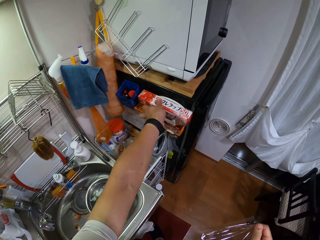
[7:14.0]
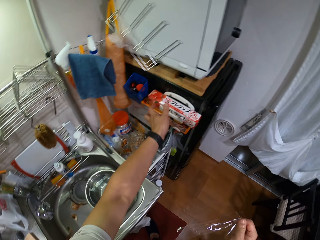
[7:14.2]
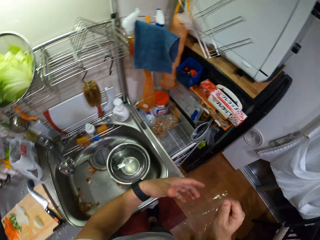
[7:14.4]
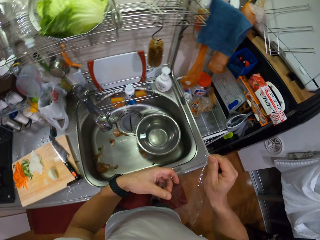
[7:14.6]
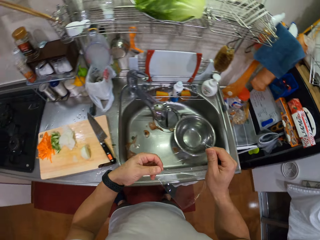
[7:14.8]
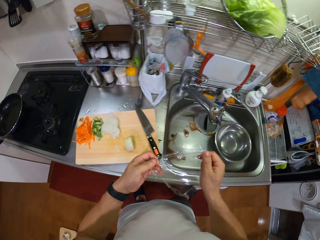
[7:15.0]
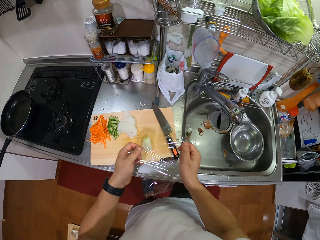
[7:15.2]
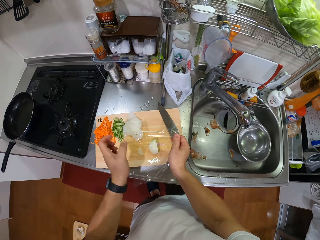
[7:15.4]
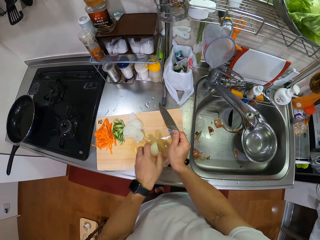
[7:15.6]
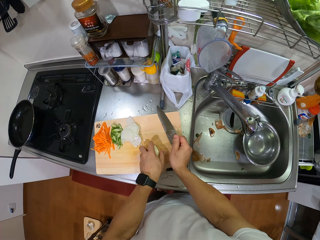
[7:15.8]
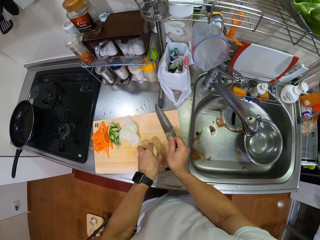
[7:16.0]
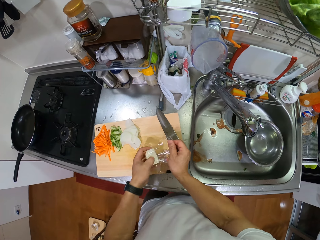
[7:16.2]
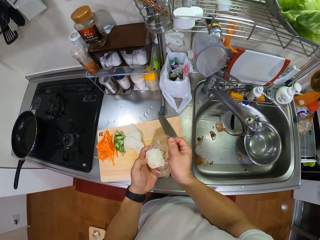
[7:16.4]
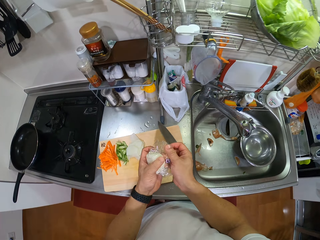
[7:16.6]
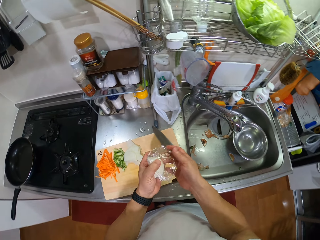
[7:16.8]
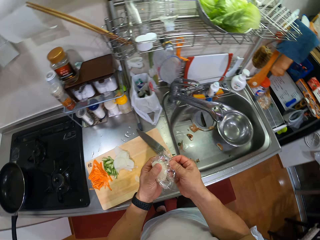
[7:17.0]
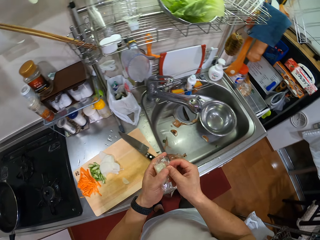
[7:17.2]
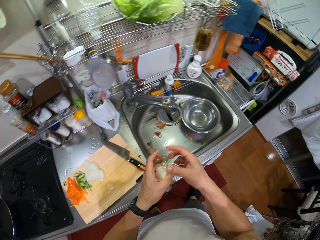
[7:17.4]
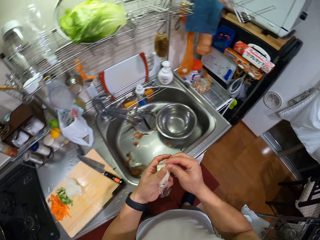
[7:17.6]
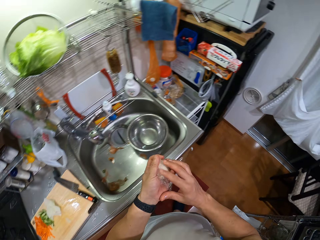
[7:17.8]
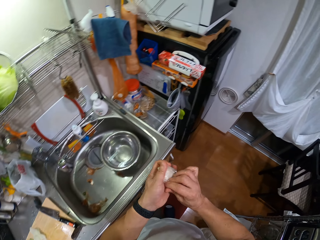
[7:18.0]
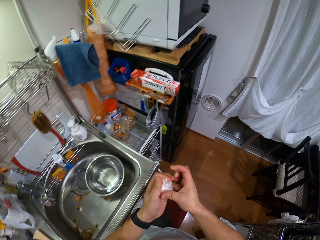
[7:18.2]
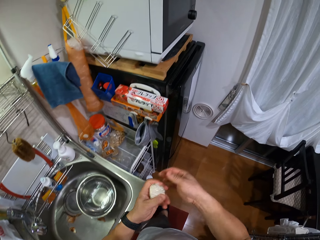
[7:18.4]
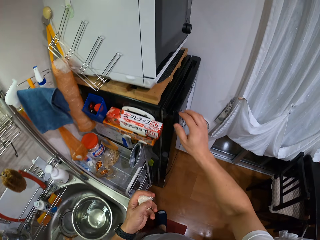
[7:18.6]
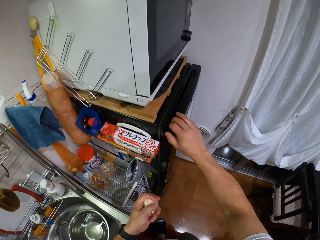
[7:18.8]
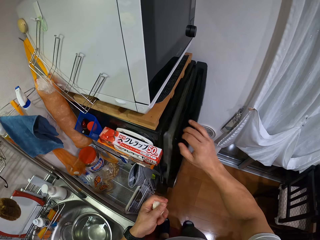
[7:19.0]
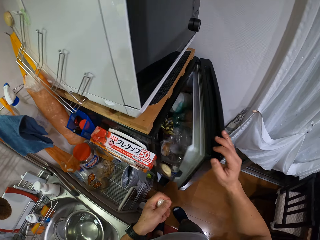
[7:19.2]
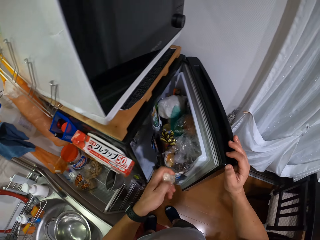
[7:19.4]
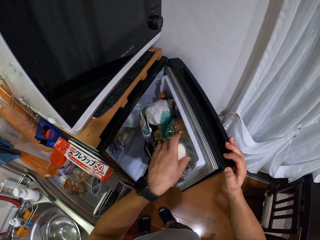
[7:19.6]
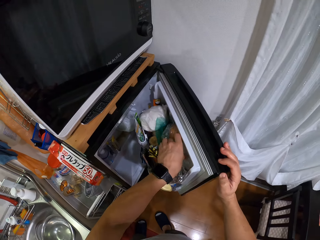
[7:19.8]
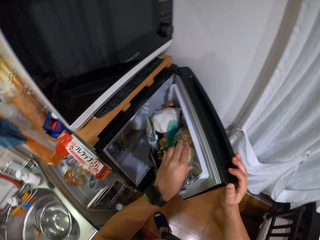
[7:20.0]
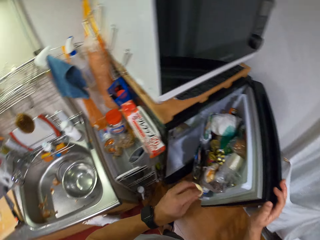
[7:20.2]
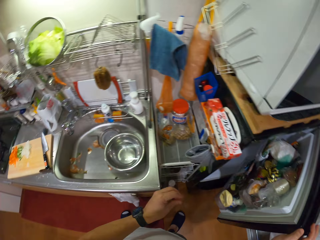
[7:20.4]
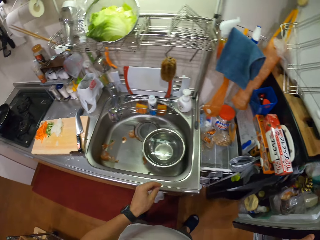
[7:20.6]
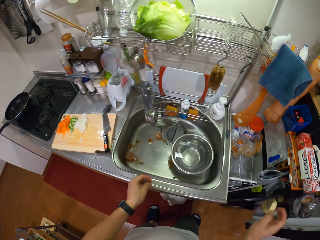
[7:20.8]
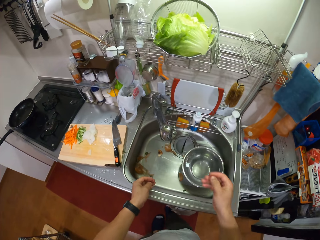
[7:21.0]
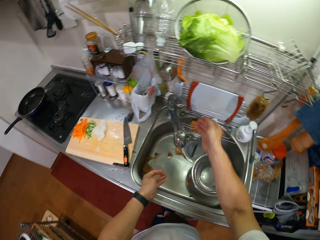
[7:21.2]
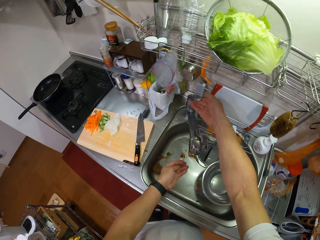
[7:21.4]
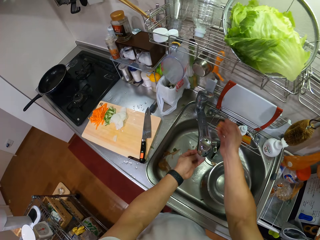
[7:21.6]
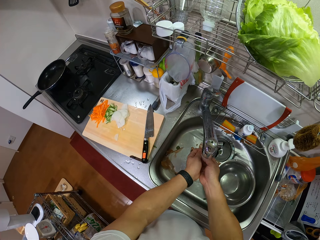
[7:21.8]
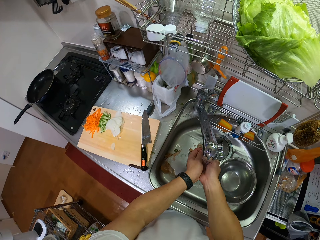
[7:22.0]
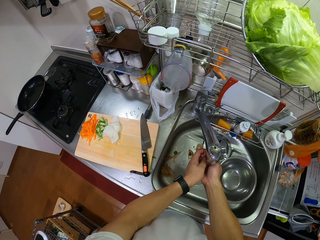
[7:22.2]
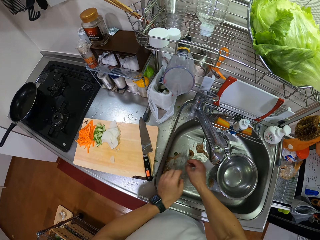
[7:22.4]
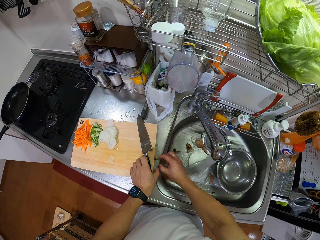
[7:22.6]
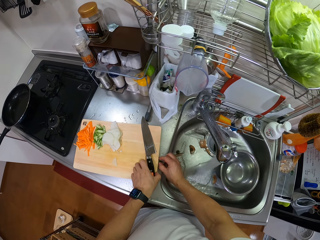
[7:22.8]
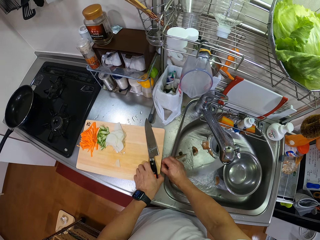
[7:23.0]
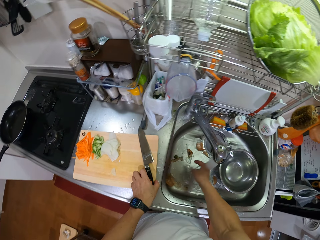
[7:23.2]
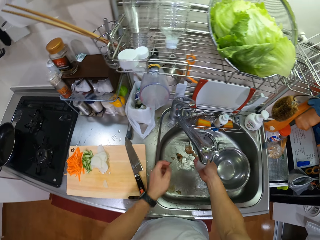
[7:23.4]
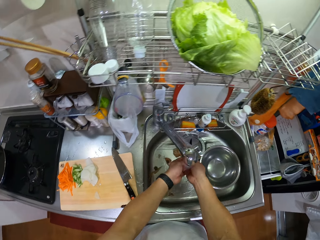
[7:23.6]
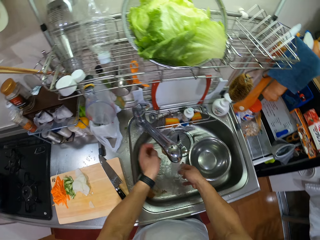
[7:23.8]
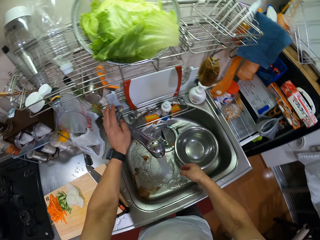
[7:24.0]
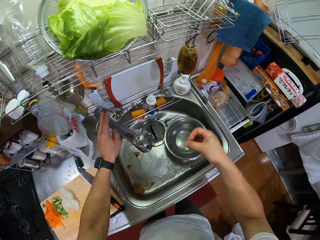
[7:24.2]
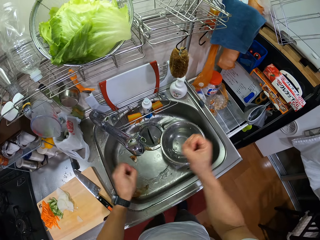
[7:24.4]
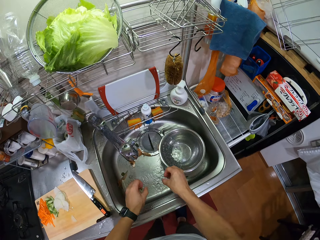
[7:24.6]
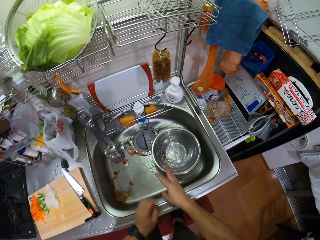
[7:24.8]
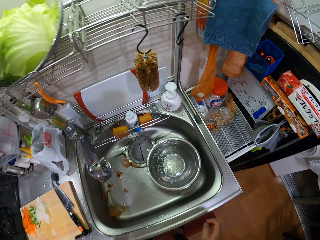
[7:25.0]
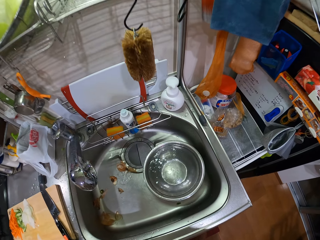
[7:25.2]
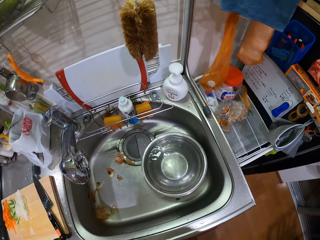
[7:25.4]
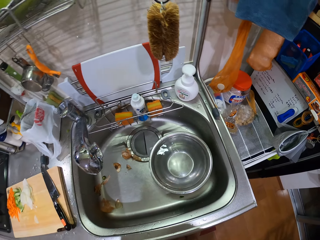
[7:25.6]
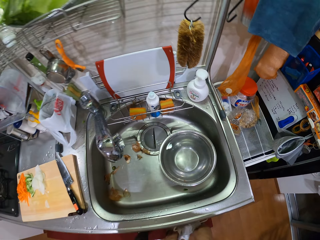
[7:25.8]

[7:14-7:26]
The camera wearer turns. They lift the box of the plastic food wrapper or foil paper. They place the box of the plastic food wrapper near the fridge. They turn. They hold the foil paper with both hands. They move both hands. They move the plastic food wrapper. They wrap the cut piece of the onion with the foil paper. They hold the onion. They lift the onion. They wrap the onion. They turn. They make a step. They lift the right hand. They open the fridge. They put the onion in the fridge. They turn. They close the fridge. They move both hands. They open the tap. They wash both hands. They move both hands. They remove onion peels on the kitchen slab. They wash both hands again. They lift both hands. They close the tap. They shake both hands. They remove excess water from the hands. They move both hands. They wipe the hand on the kitchen towel.

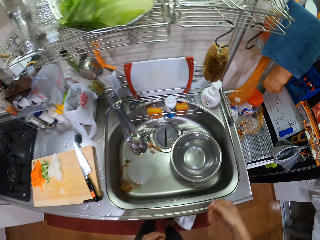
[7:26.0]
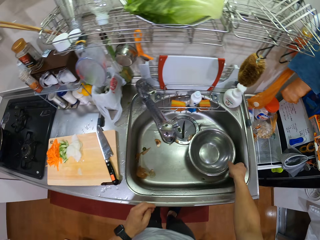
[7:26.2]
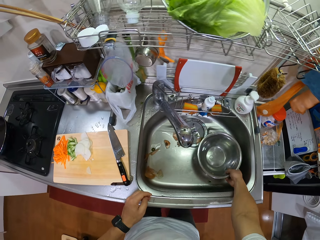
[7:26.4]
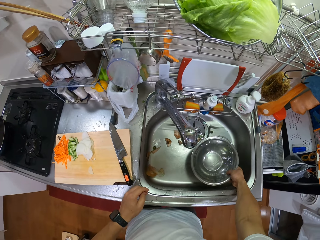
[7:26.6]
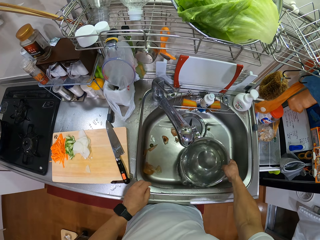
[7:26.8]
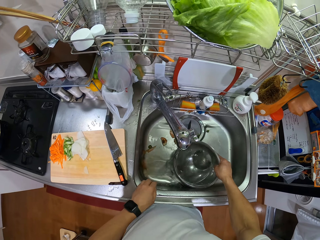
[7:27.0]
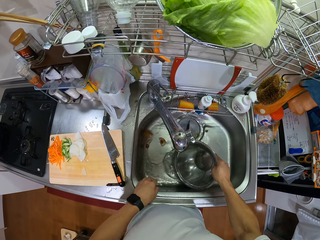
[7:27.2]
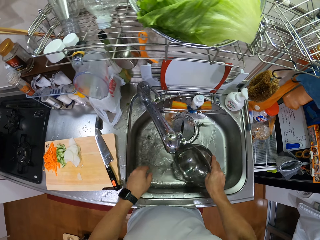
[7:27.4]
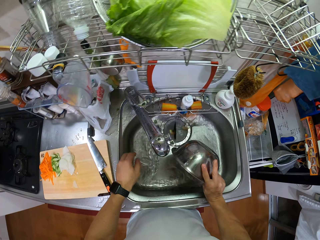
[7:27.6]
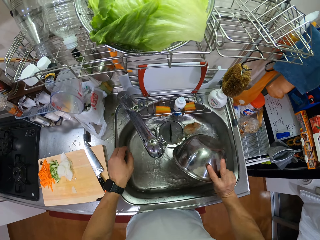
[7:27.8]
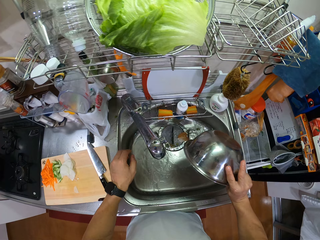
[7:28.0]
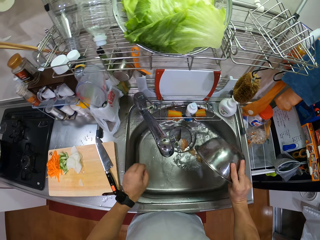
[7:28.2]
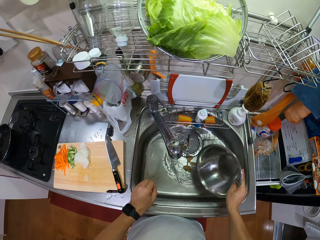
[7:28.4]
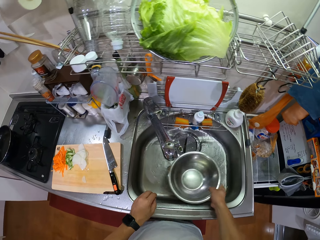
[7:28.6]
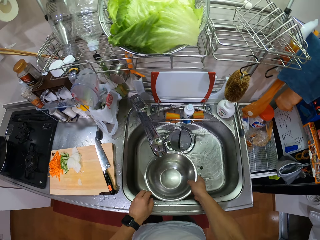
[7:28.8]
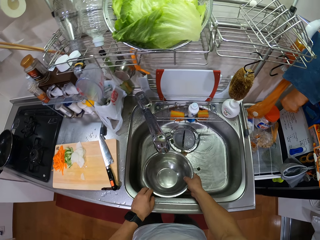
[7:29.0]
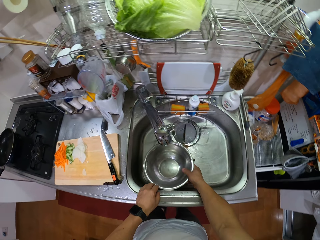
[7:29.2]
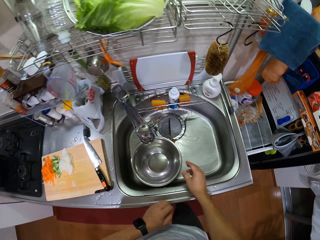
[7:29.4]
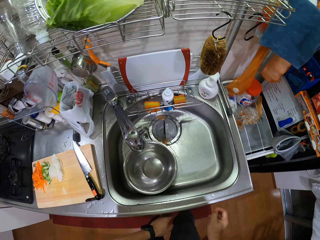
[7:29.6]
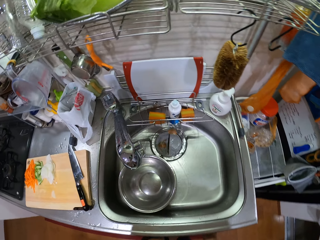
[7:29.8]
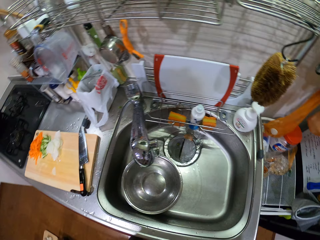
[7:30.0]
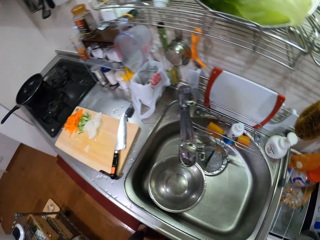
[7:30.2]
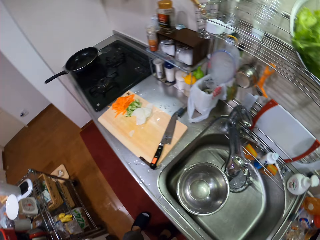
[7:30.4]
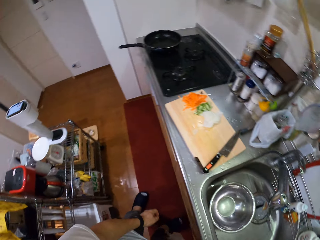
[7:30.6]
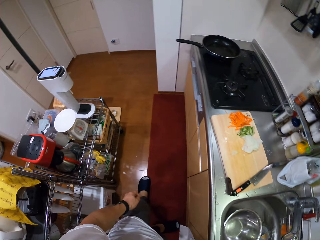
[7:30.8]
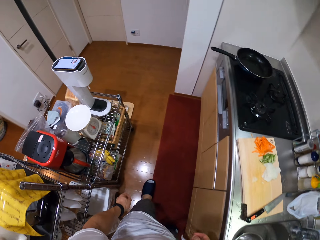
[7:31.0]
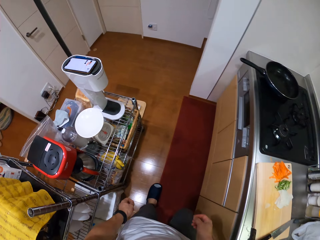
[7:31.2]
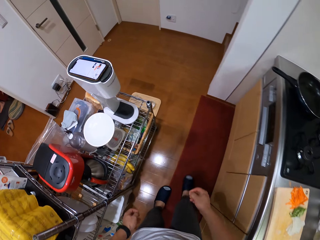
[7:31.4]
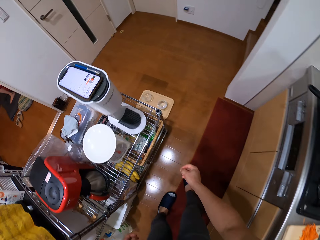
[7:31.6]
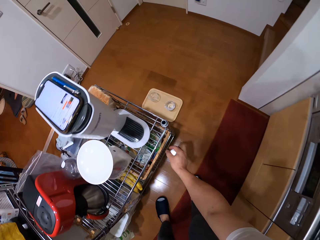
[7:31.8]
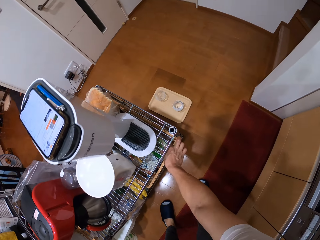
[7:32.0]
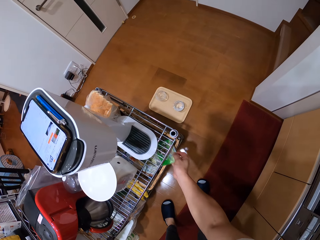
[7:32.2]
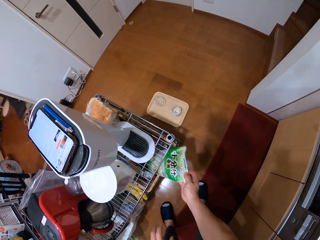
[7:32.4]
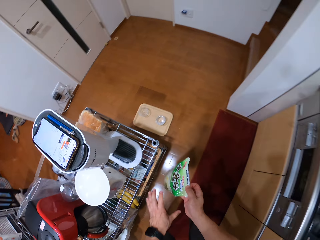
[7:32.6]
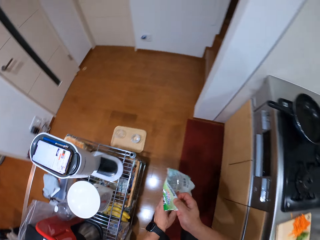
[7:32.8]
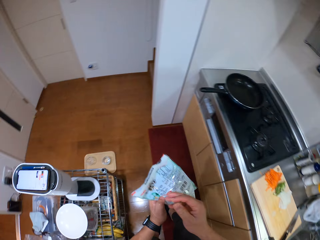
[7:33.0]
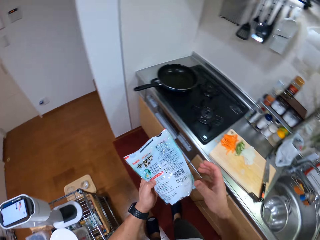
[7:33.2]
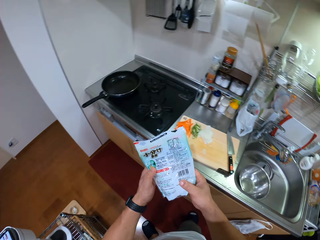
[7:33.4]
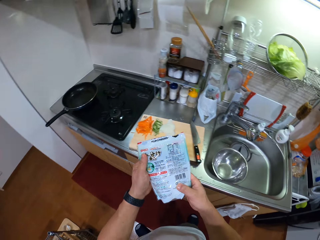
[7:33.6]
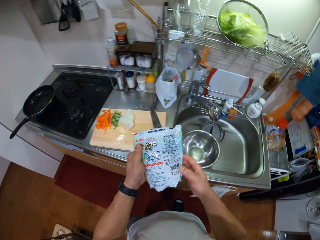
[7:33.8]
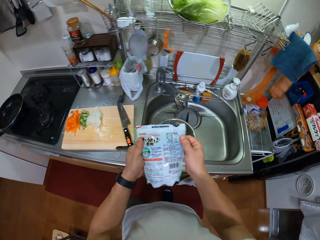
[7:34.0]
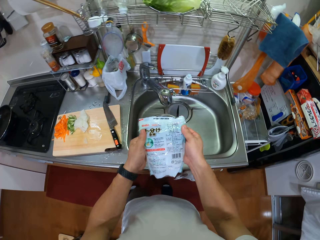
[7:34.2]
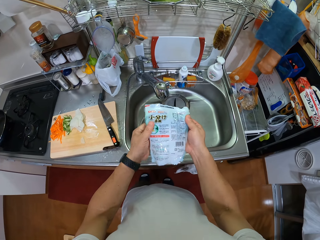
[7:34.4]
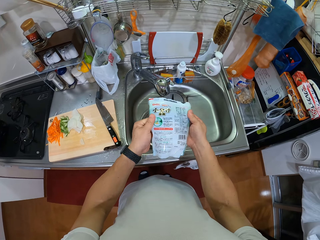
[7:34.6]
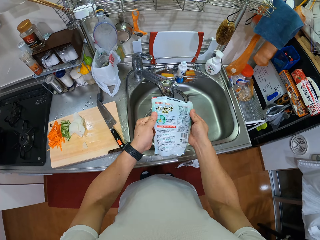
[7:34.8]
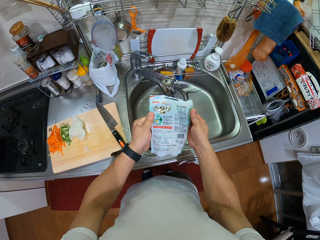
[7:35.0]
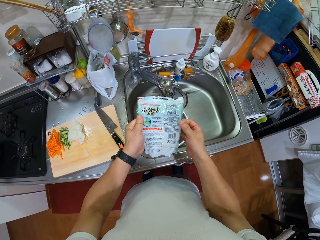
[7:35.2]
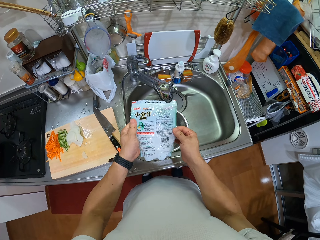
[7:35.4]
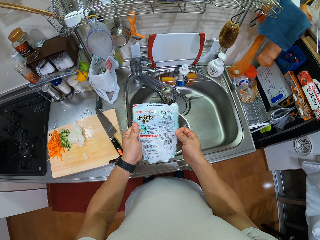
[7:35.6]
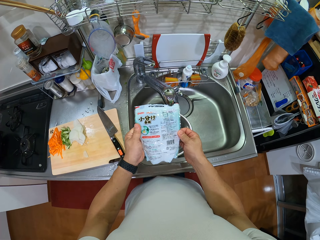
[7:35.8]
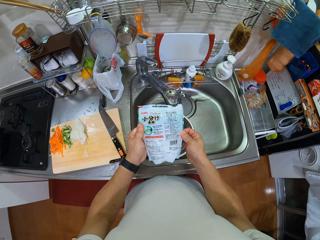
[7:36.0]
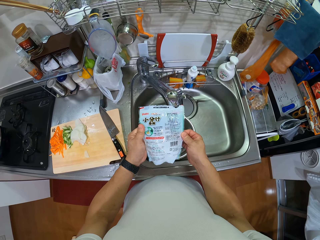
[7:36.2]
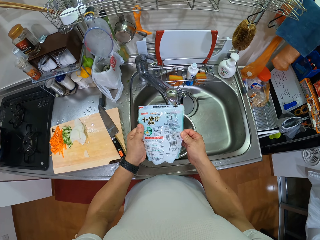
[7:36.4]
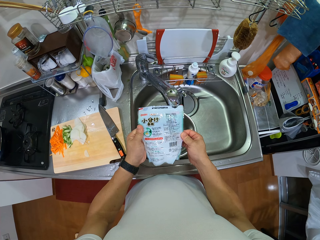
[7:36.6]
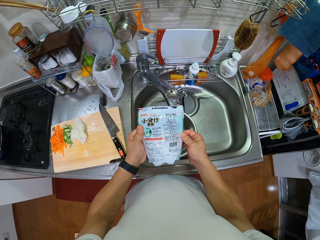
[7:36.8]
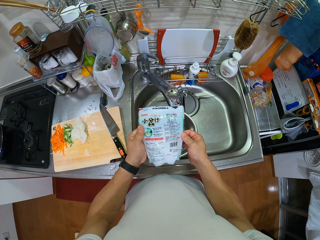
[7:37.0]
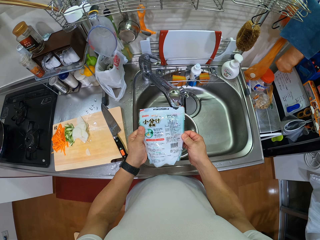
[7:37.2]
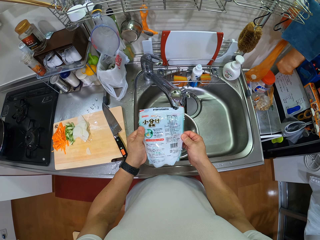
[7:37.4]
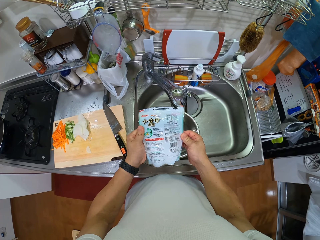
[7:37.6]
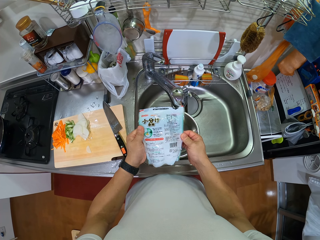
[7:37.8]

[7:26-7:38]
The camera wearer lifts both hands. They take a bowl in the sink. They pull the bowl. They pour water from the bowl. They put the bowl in the sink. They pull back both hands. They look around. They turn around. They make a step. They walk around. They bend. They lift the right hand. They take a packet or paper of something. They hold the packet with both hands. They lift the paper. They stand up. They make a step. They turn. They read the packet.
